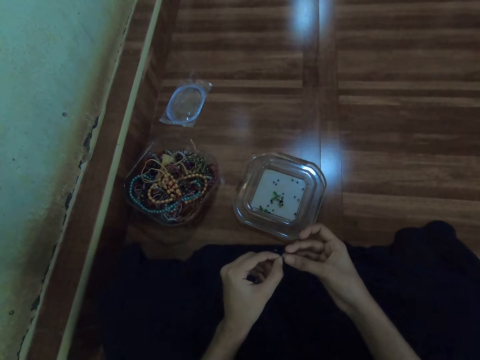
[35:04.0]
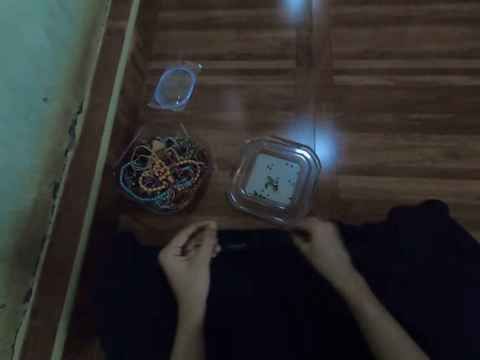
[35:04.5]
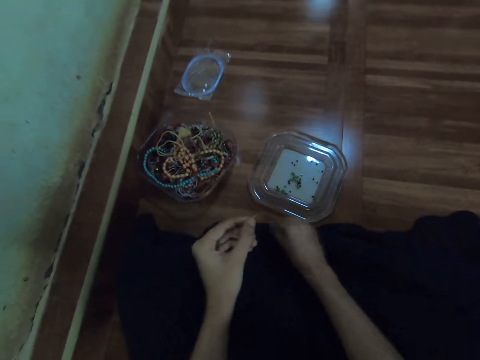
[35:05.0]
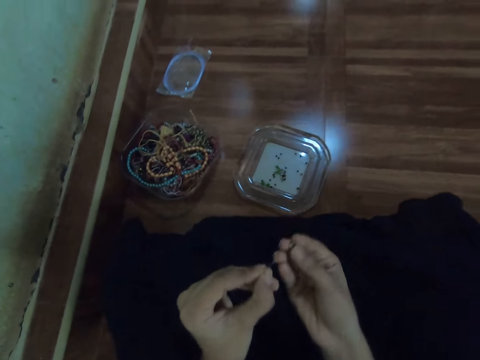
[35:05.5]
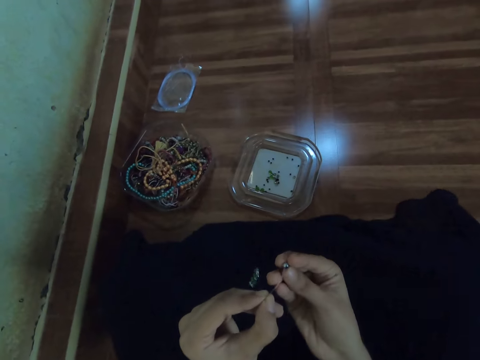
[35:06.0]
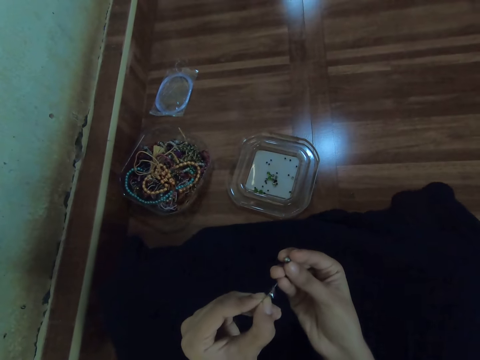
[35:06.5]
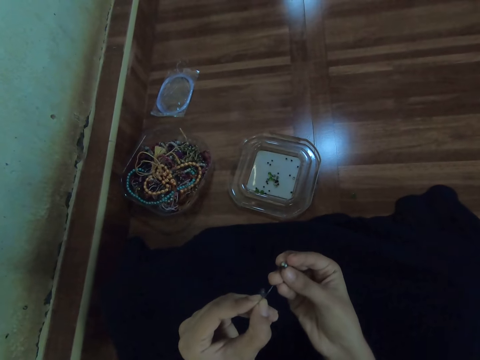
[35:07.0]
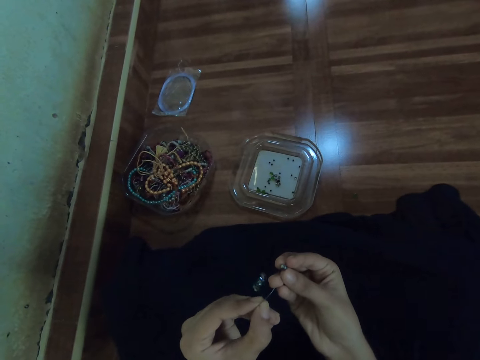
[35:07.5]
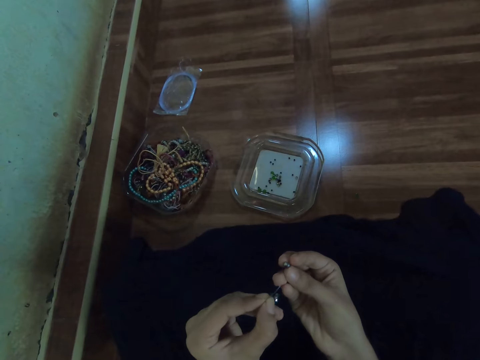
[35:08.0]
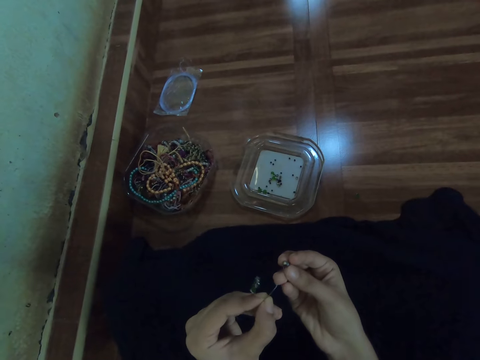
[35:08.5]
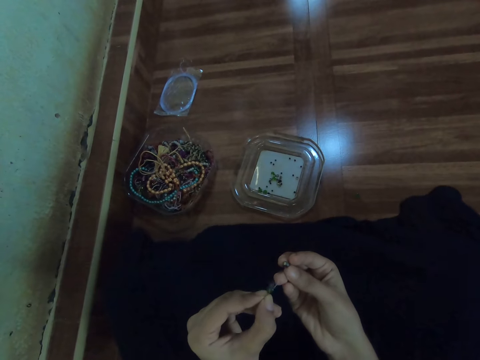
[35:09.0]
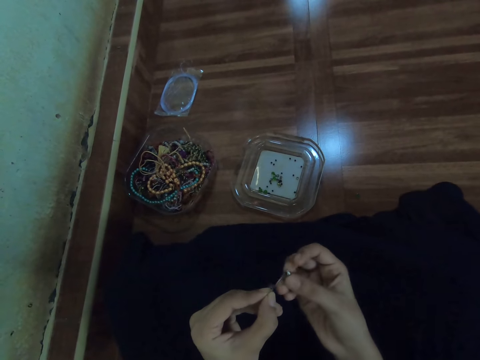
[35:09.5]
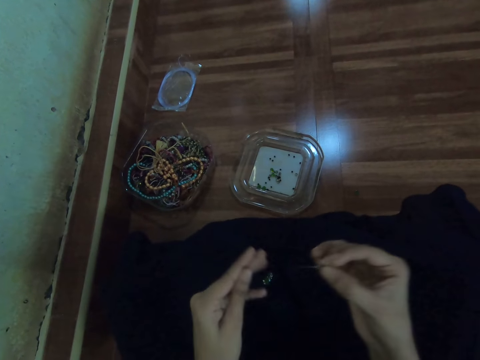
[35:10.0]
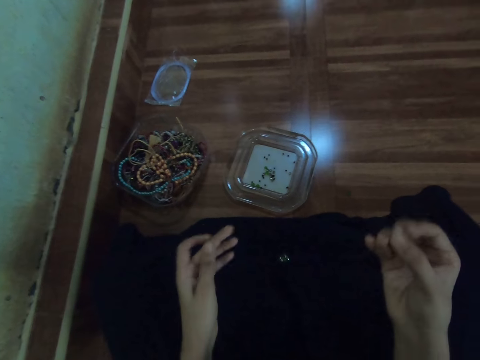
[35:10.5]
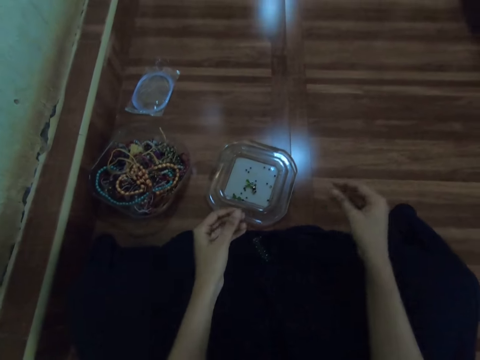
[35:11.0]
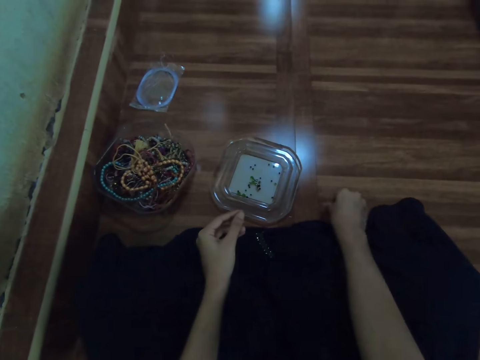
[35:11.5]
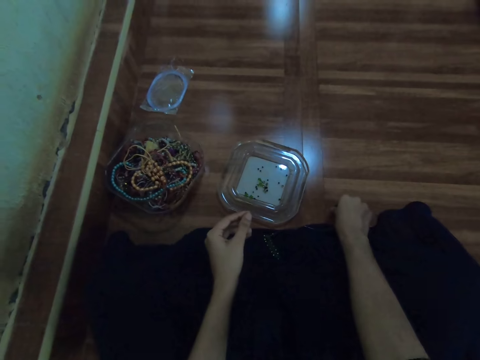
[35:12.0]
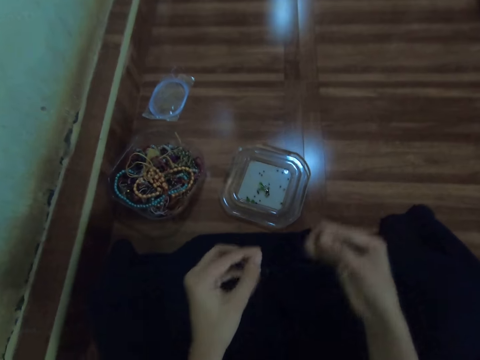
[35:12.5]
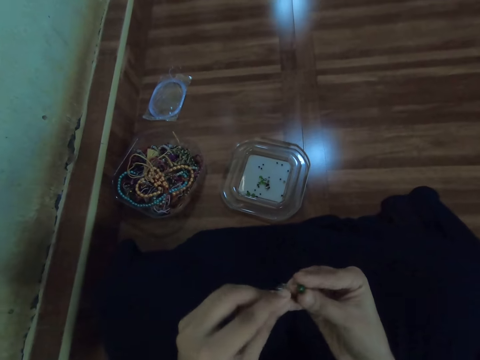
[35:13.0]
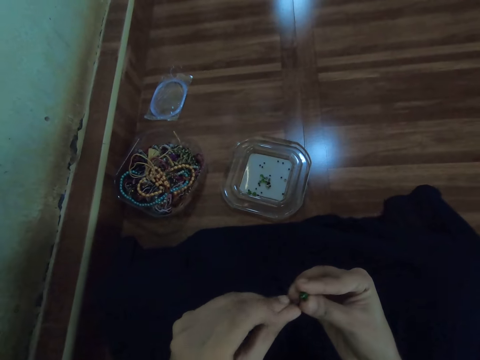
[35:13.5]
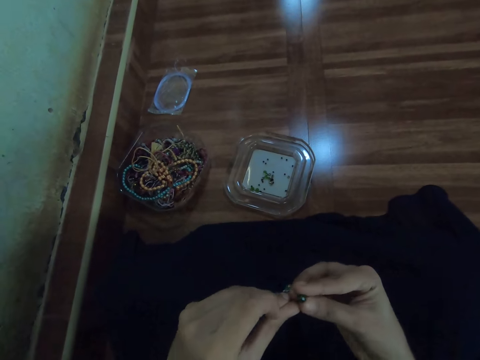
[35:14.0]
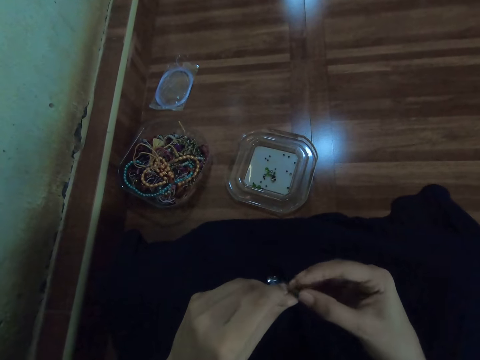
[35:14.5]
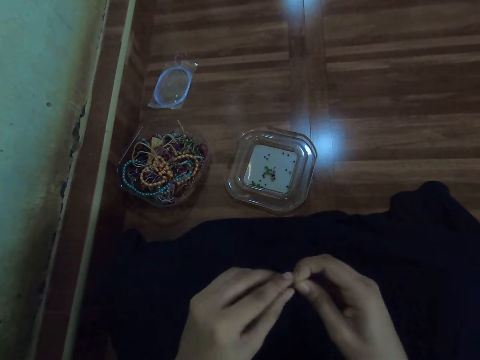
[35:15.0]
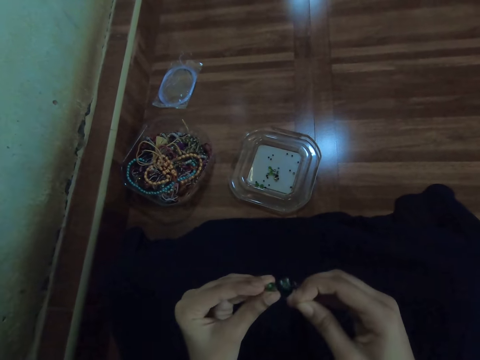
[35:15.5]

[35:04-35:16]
The camera wearer picks the bead on her clothing with her right hand. She inserts the bead in the fishing line with her right hand. She picks the bead on the floor with her right hand. She inserts the bead in the fishing line with her right hand.
